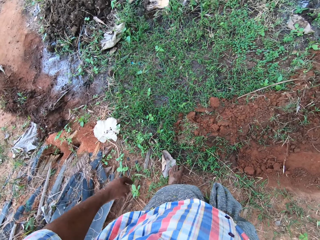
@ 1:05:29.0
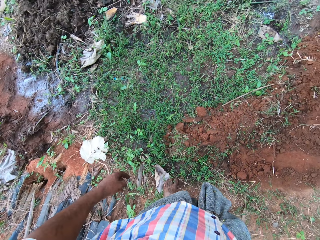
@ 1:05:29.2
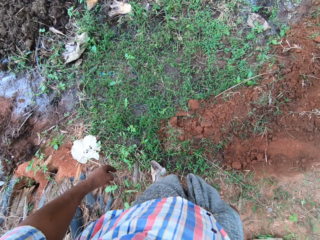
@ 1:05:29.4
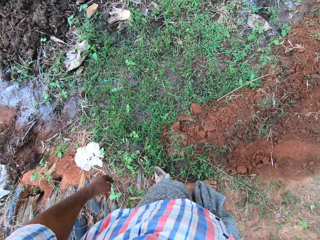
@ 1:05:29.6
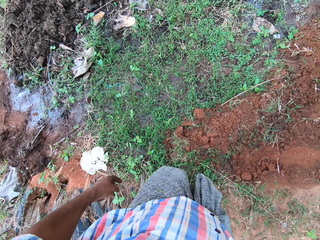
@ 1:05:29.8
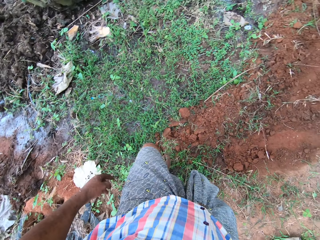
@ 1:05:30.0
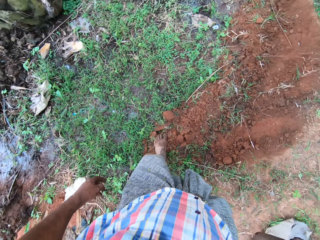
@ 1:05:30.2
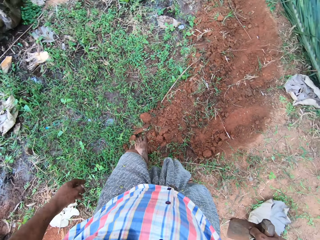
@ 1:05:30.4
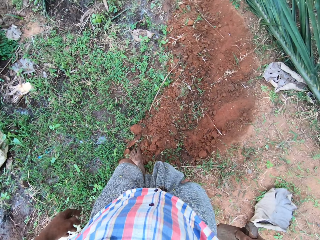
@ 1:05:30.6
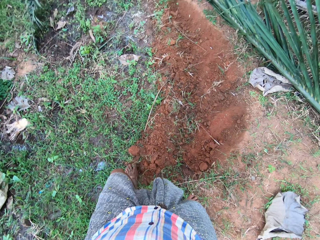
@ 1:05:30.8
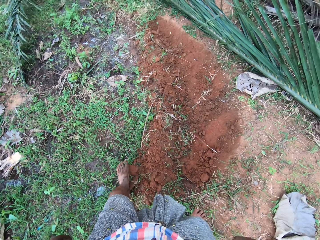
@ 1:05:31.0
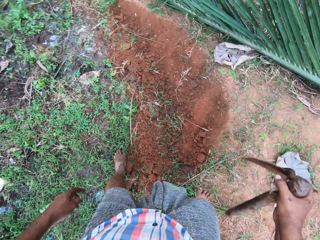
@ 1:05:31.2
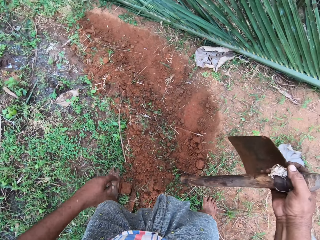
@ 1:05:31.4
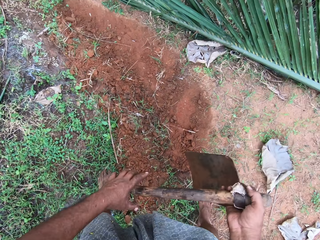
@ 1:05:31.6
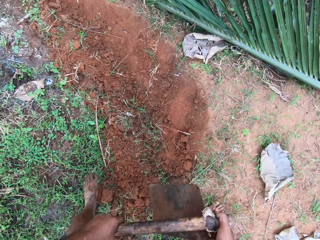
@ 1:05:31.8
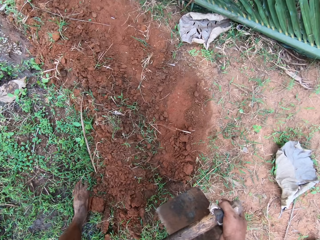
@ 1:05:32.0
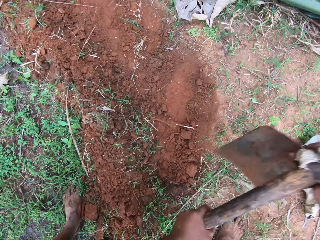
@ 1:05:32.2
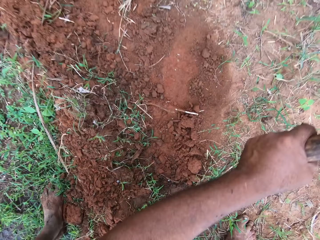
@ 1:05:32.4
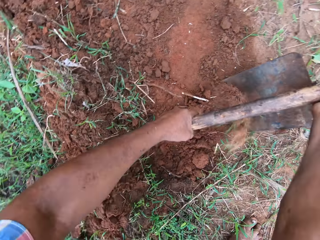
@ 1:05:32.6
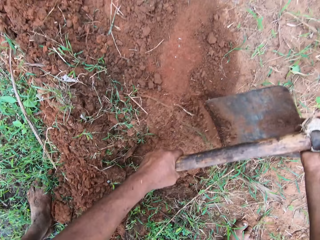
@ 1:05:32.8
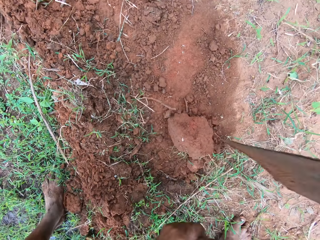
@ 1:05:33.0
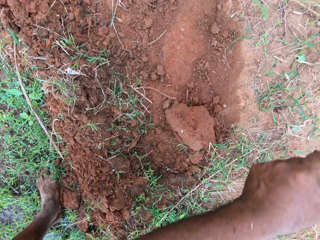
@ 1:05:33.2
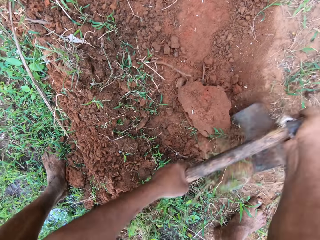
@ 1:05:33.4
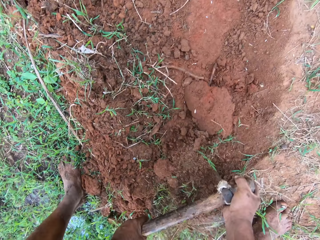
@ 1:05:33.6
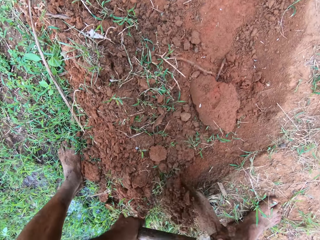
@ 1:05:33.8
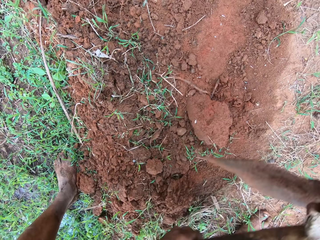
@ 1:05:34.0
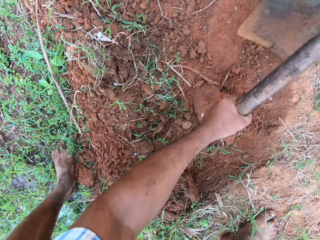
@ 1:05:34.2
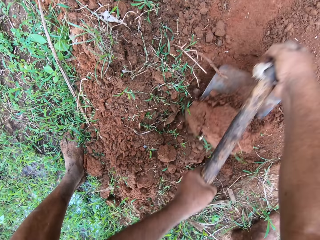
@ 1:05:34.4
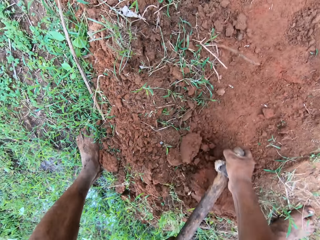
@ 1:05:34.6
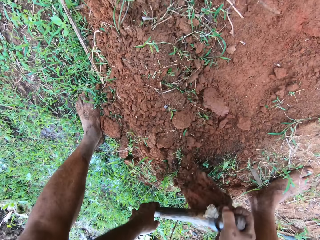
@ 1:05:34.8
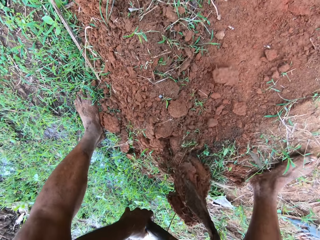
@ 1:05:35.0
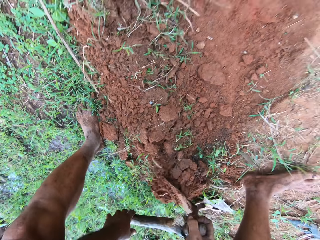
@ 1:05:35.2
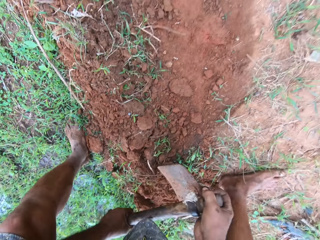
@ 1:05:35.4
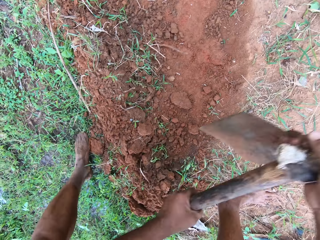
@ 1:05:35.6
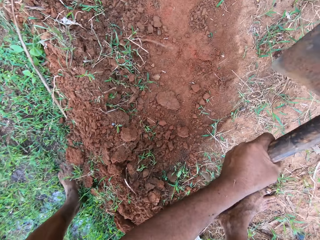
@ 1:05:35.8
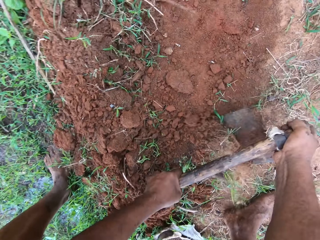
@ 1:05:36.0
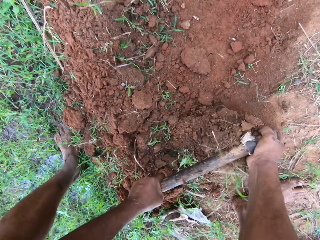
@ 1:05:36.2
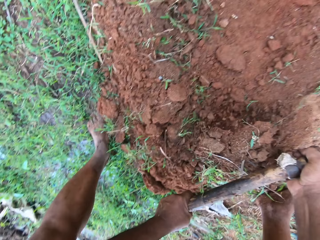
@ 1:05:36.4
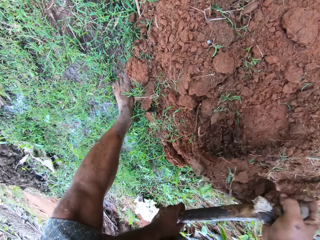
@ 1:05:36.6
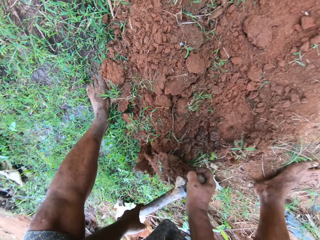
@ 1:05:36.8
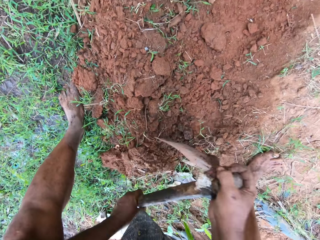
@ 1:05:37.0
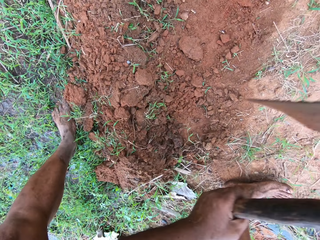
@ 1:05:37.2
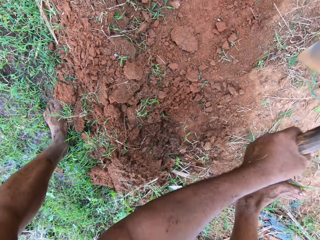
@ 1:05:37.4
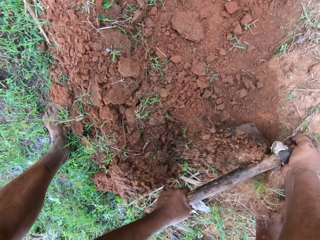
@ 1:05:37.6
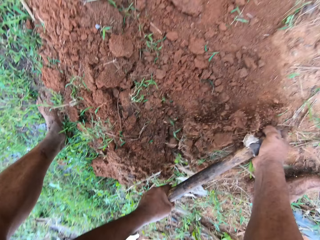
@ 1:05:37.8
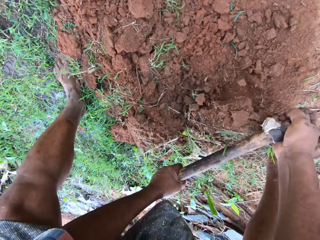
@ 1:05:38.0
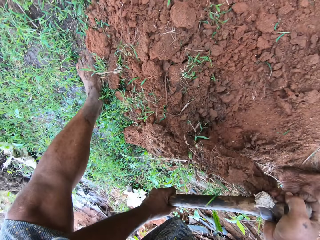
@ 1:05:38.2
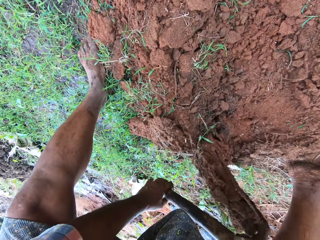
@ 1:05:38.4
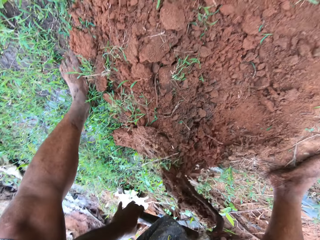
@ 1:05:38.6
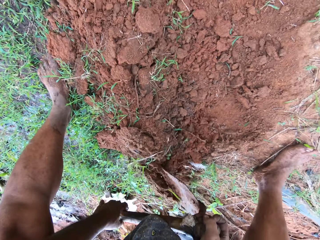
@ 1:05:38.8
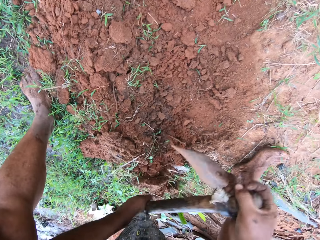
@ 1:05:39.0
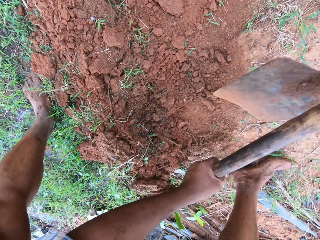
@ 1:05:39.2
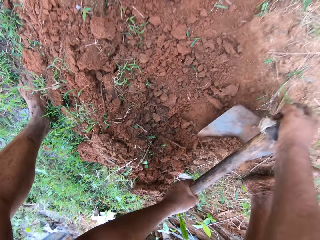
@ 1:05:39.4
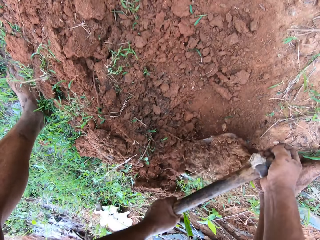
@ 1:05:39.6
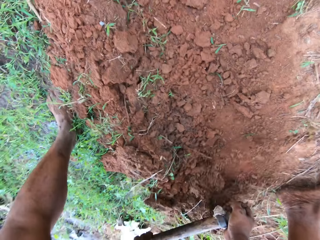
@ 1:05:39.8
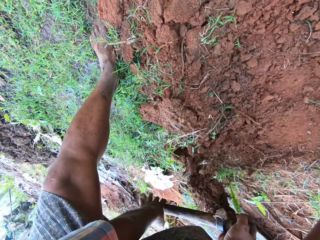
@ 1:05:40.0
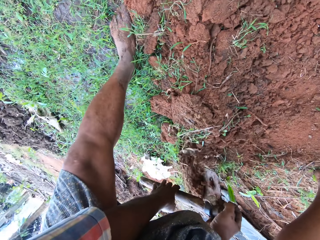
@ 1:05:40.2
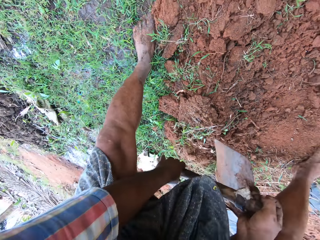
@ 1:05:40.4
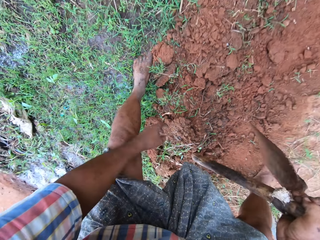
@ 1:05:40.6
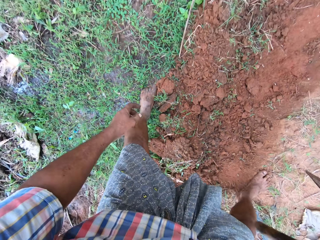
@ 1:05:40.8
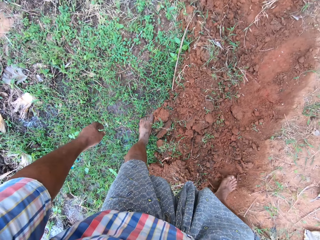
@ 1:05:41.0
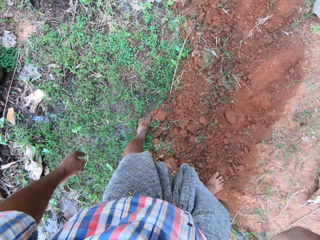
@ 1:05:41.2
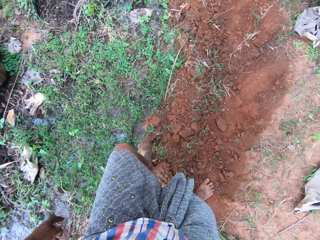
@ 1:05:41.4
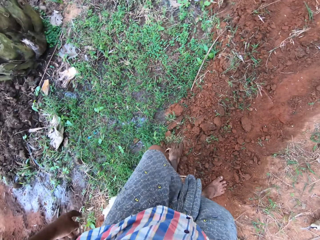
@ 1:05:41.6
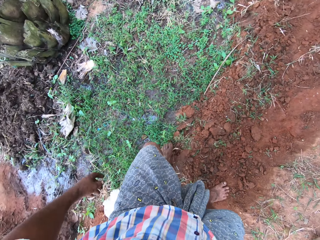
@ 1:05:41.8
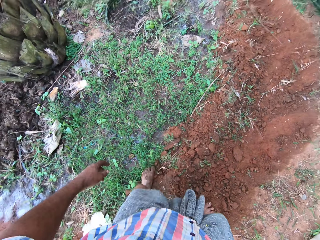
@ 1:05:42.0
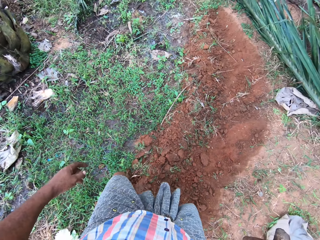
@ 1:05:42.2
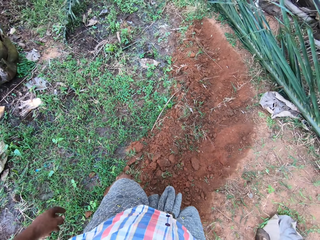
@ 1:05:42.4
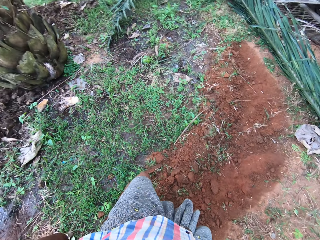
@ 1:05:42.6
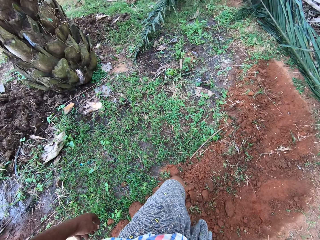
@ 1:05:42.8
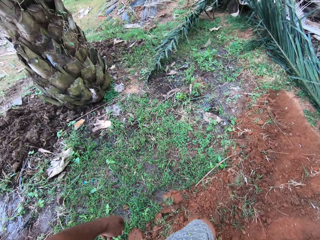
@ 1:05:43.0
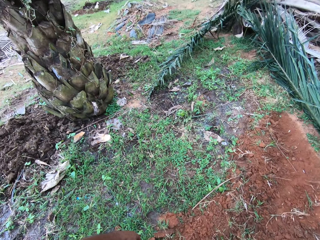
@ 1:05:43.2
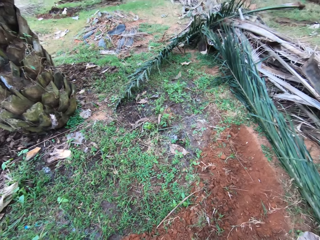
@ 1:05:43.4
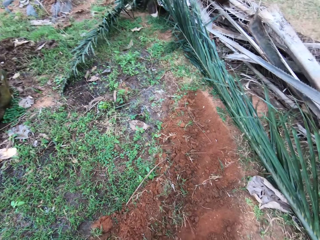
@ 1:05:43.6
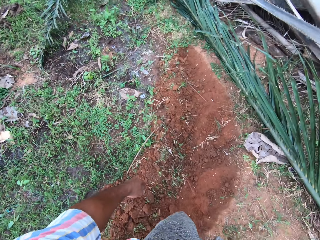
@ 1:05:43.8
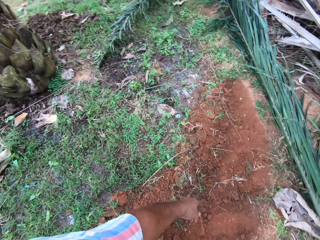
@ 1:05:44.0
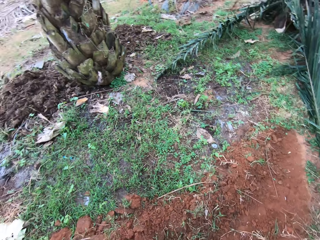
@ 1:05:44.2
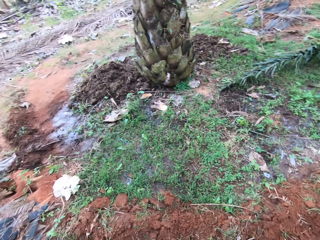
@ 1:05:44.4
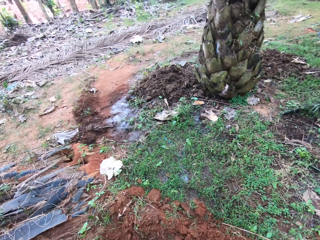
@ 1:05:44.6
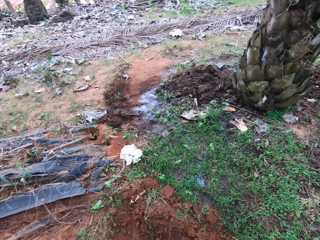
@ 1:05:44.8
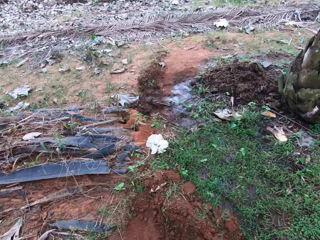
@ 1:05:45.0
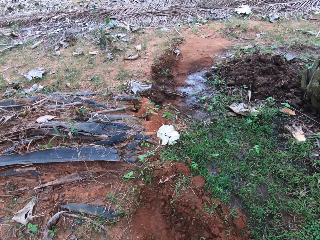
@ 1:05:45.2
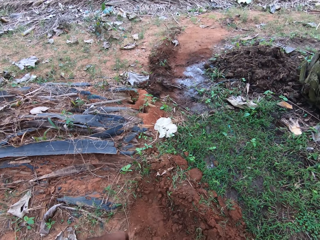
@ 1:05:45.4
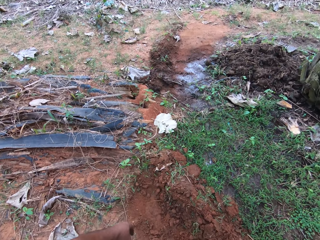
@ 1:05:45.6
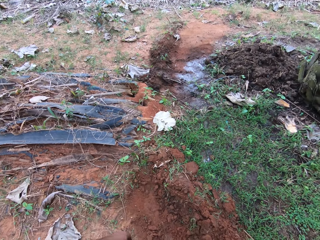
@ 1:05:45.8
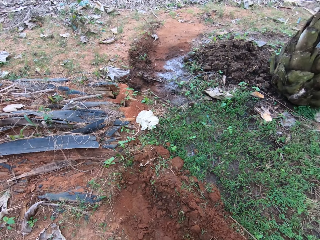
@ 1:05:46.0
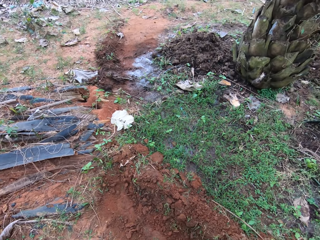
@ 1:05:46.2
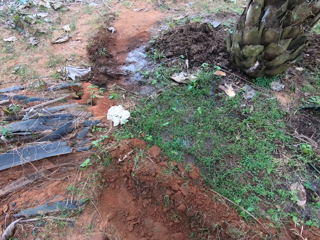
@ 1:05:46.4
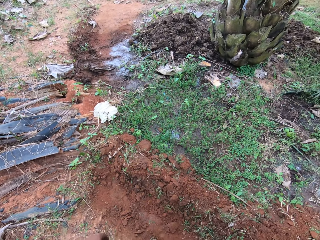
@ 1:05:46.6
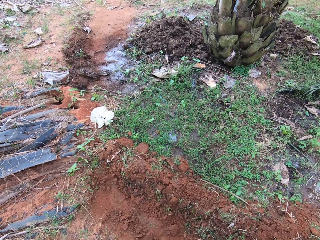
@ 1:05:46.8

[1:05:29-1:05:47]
The camera wearer stamps his foot on the ground. He hoes the ground with the hoe. He stamps his foot on the ground. He levels the soil with his leg.
